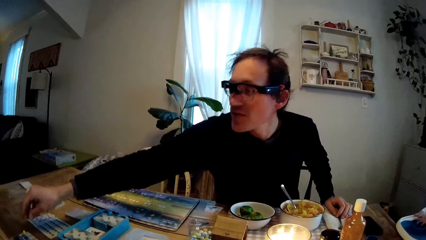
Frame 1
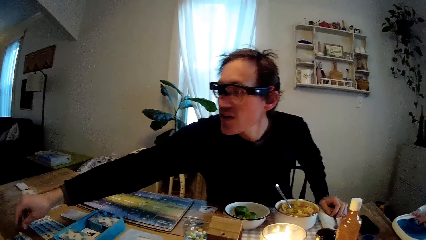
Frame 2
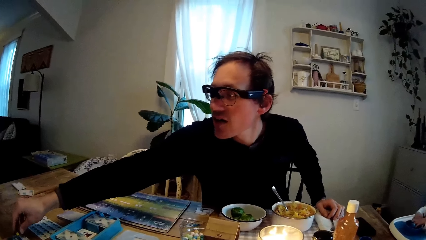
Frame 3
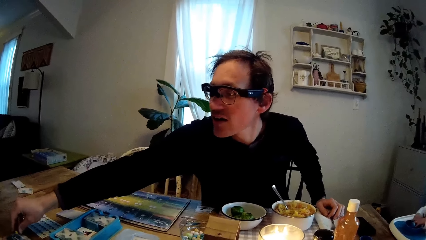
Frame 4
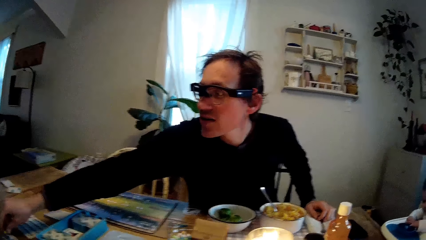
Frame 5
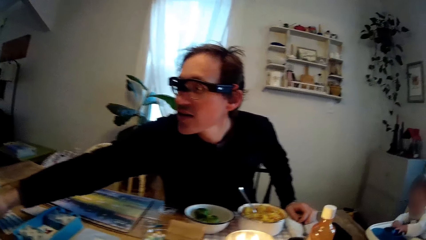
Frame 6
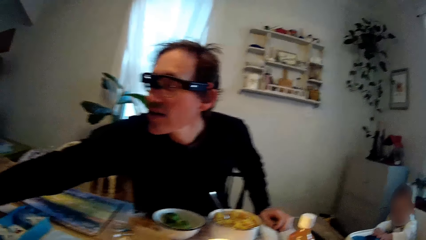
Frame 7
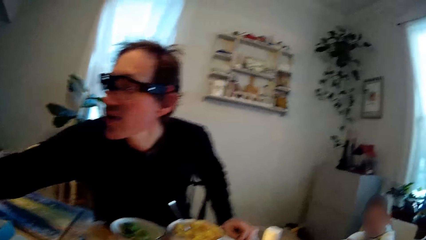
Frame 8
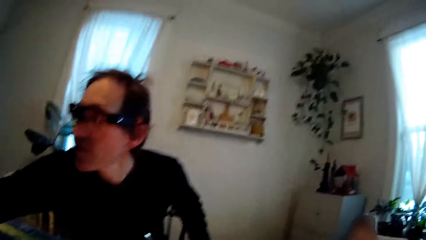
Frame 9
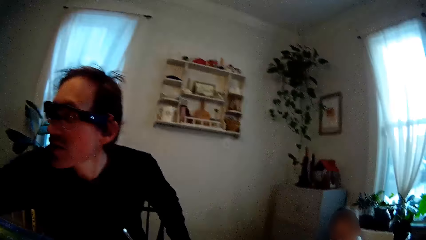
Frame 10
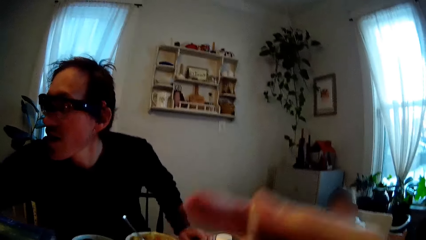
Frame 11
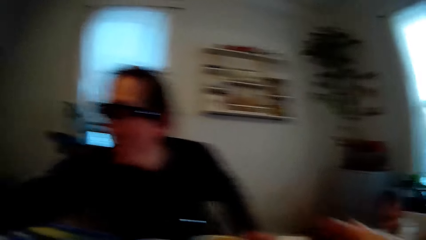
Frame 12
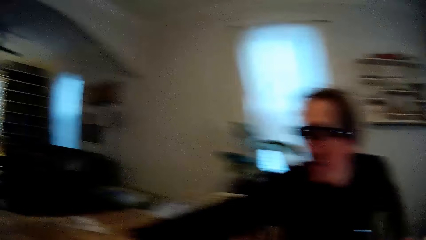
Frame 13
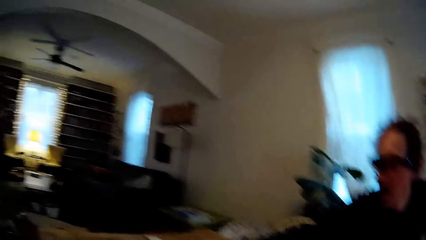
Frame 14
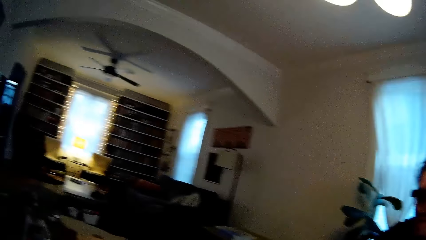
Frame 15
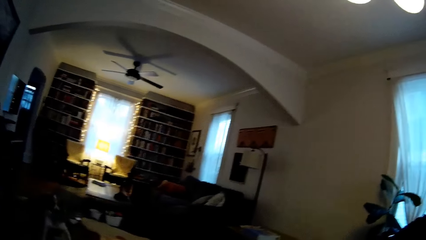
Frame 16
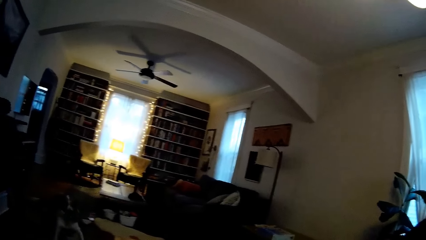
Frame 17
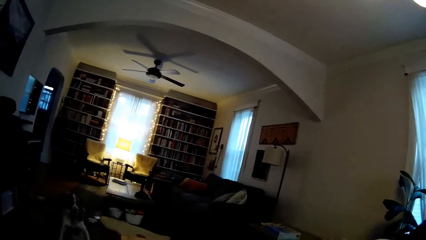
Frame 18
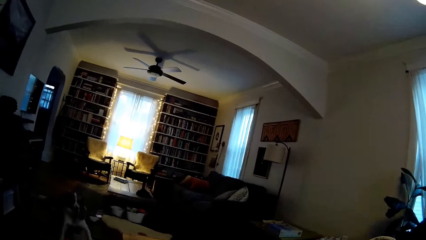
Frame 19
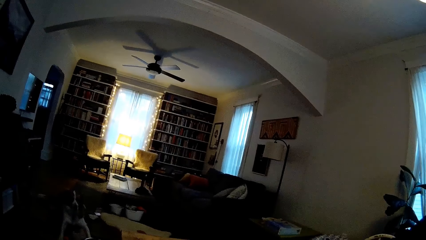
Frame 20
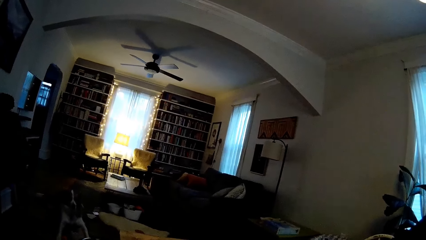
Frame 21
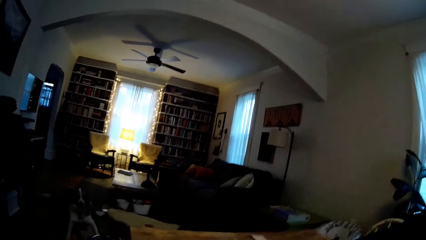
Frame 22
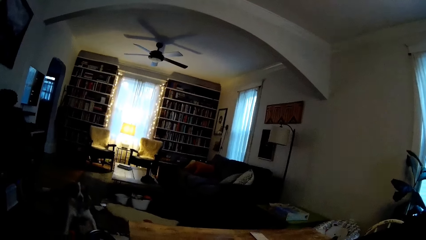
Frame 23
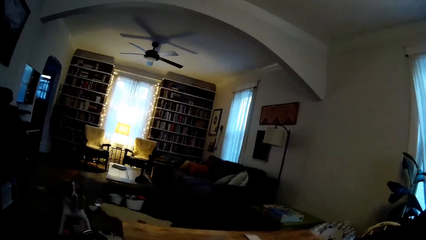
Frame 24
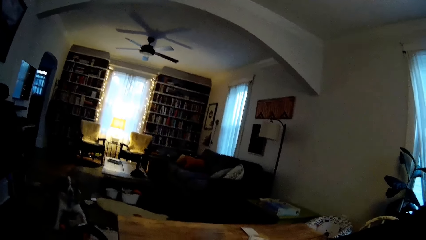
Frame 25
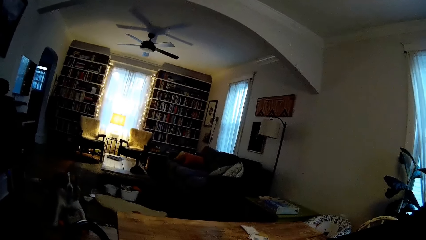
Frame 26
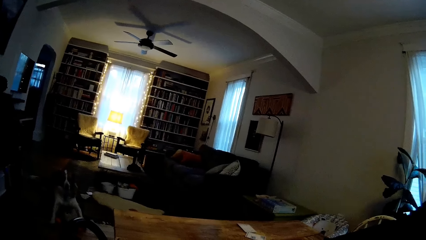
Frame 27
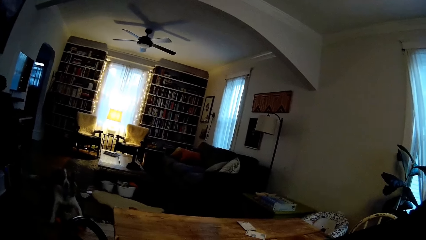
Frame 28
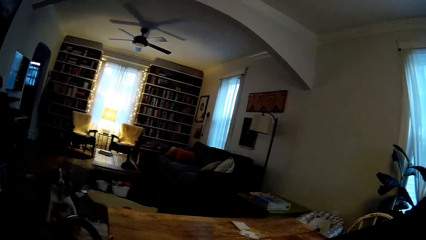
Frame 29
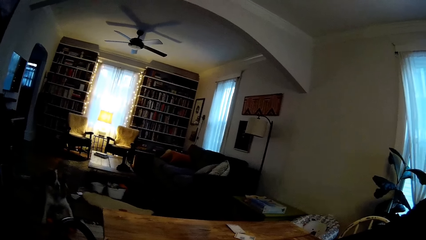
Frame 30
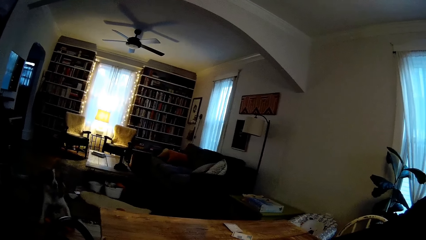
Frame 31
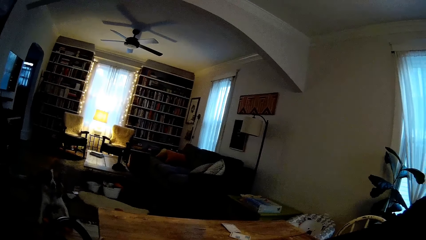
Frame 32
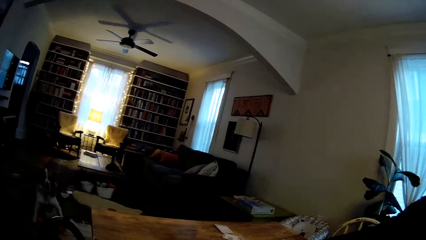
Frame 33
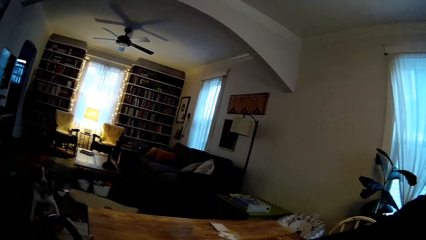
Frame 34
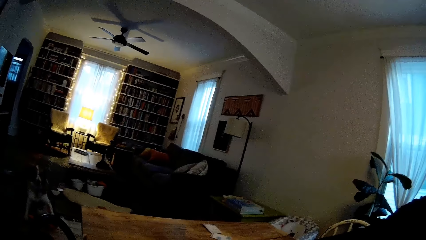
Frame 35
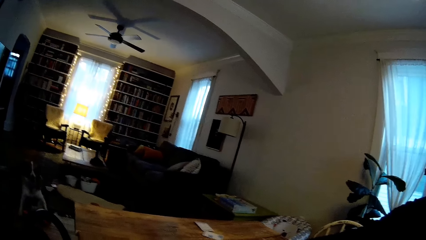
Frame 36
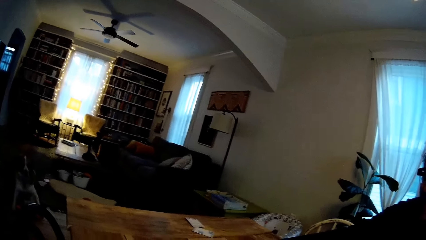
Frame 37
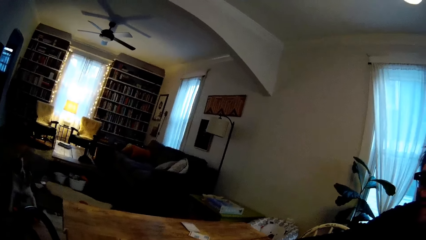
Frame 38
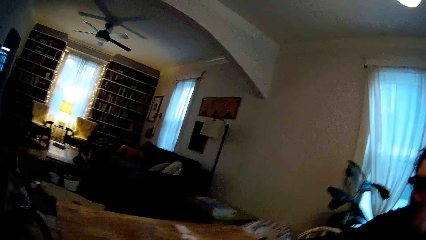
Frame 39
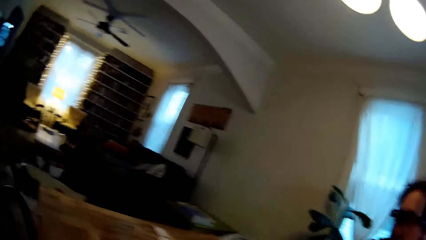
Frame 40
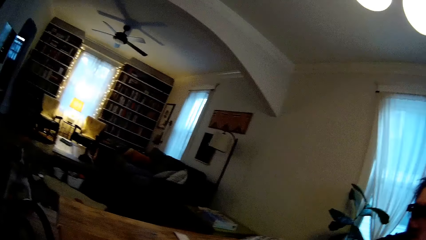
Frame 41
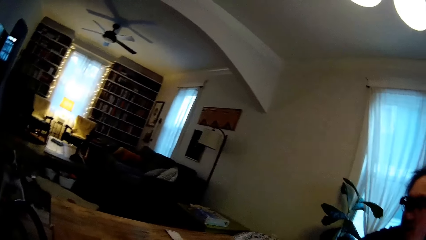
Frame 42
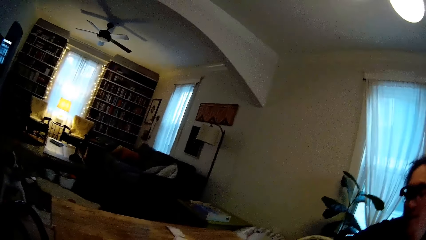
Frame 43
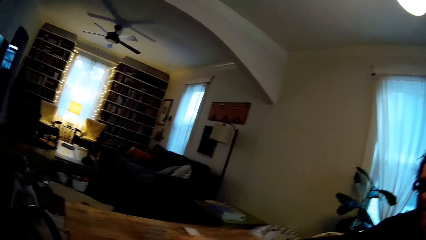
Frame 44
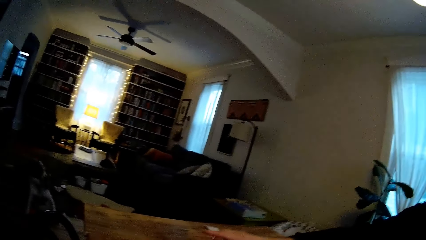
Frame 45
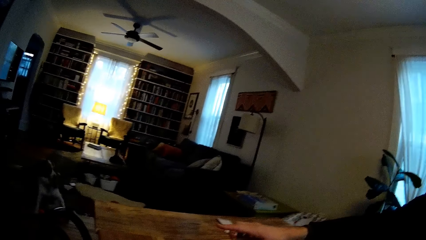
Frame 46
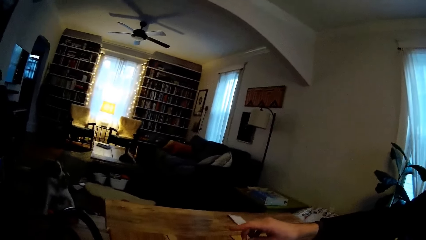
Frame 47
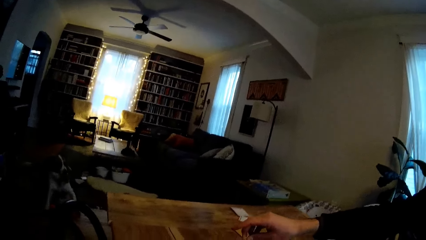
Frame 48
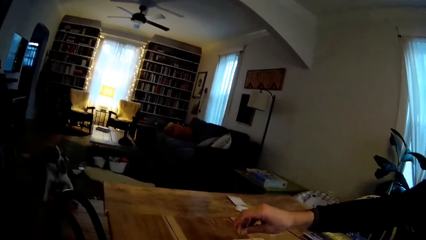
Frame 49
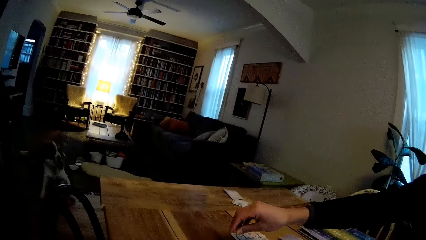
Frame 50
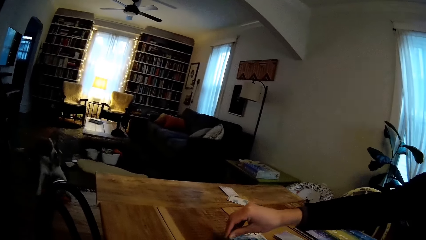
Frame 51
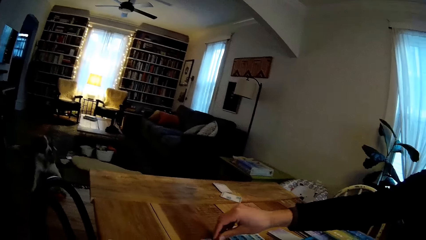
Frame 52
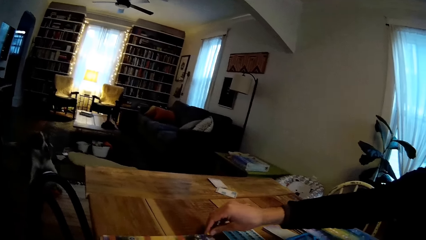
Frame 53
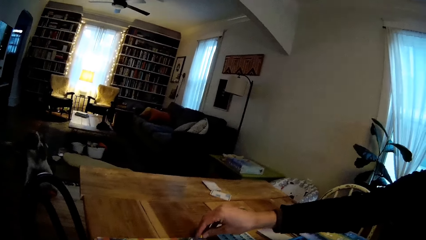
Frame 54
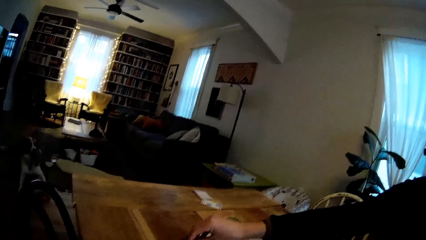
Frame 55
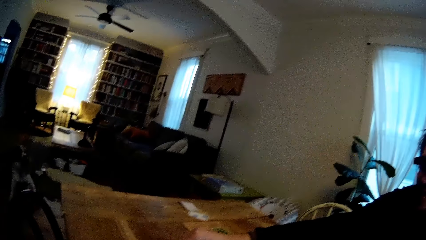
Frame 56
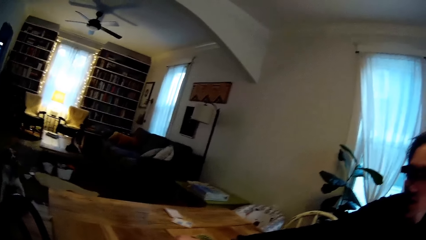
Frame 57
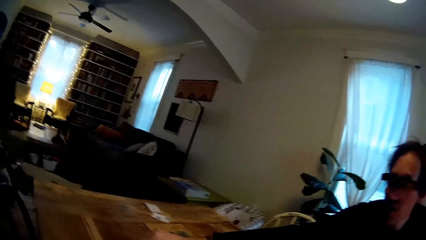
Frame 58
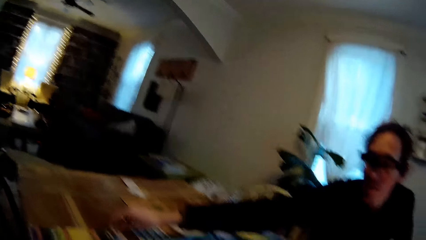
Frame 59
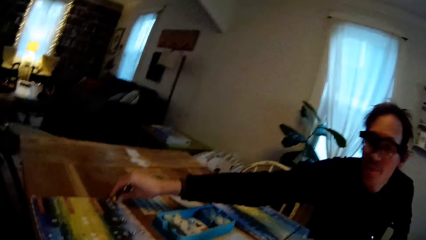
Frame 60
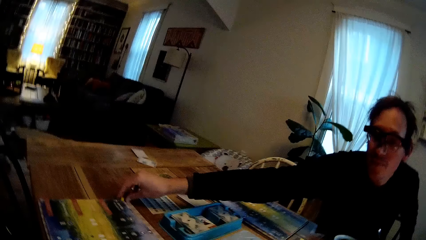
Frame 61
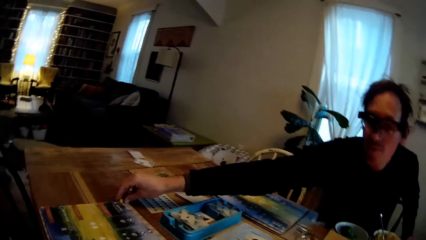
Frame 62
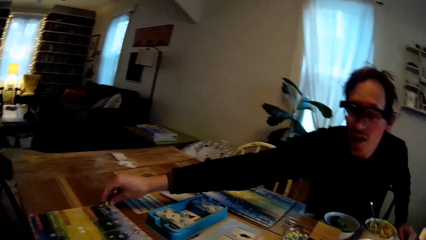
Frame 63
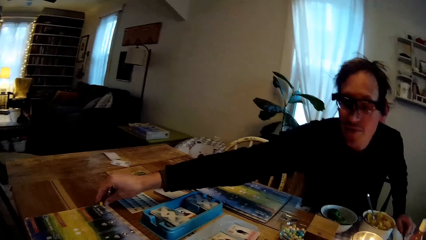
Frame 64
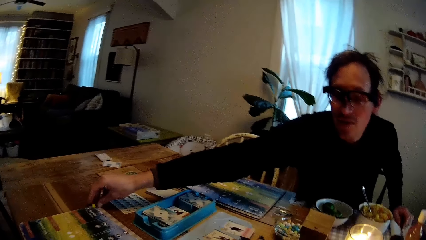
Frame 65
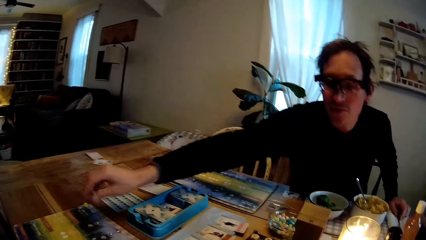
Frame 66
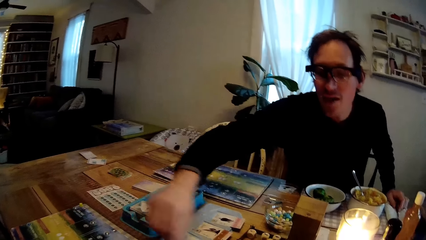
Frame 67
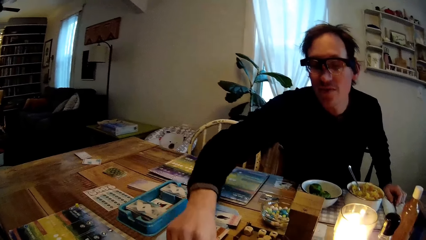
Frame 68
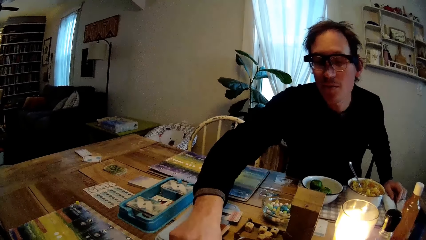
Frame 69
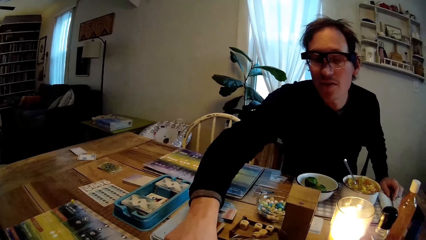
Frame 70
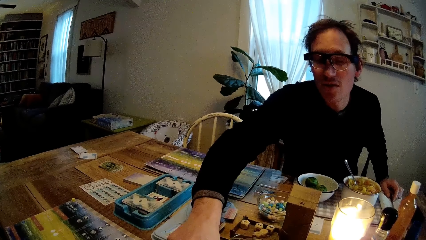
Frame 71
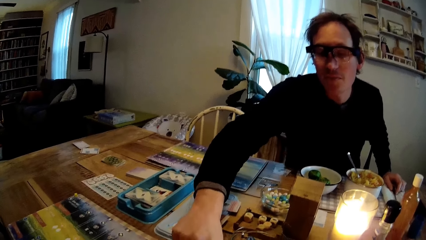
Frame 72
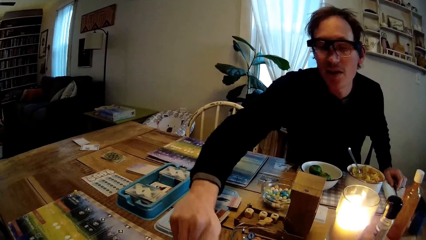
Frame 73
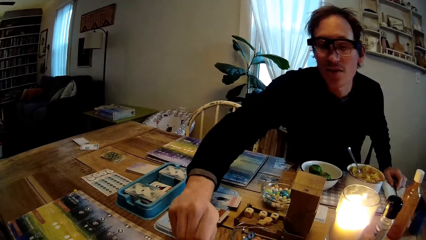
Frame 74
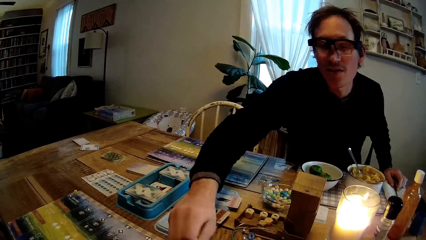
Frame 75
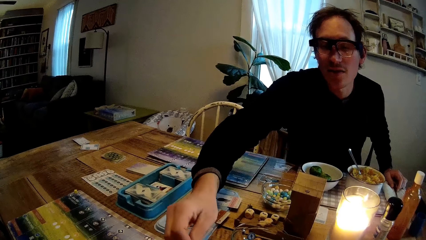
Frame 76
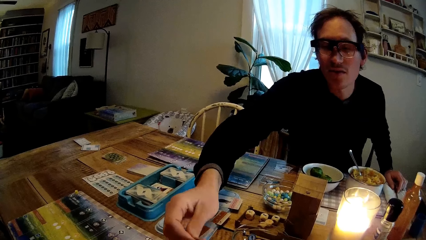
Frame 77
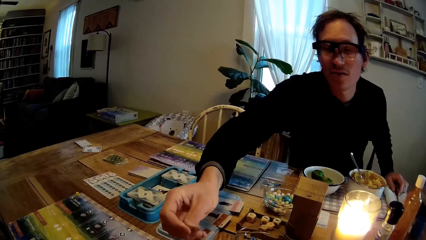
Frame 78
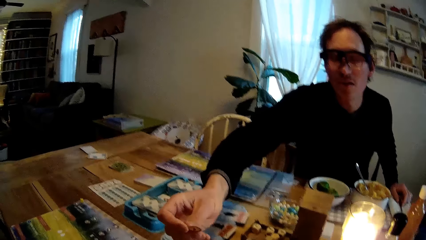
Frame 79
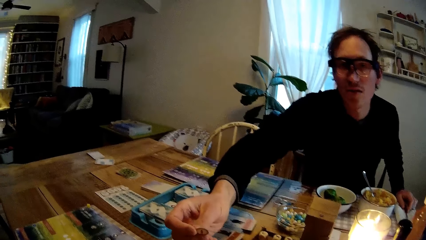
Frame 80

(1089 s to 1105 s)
A man moves his hand on the table. The man places the die in his right hand on the table. The man moves a card on the table with the right hand.
